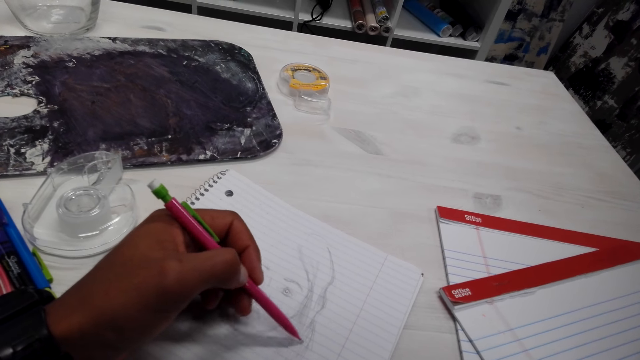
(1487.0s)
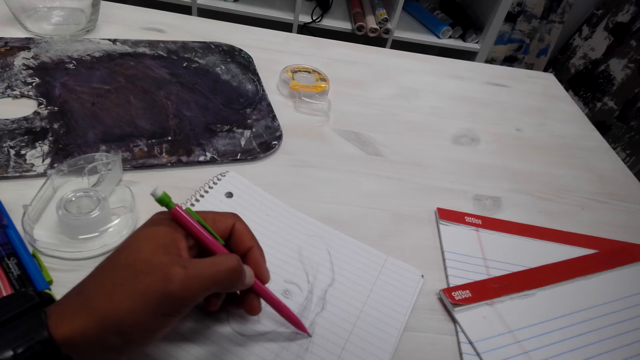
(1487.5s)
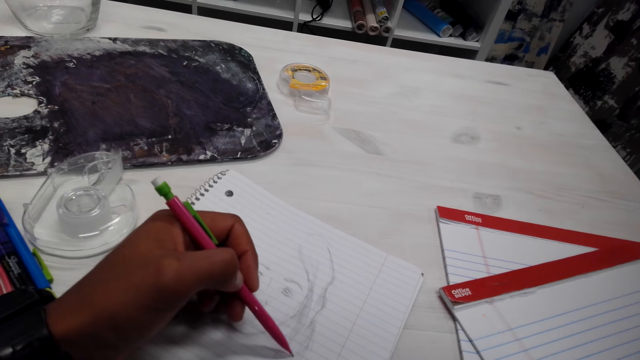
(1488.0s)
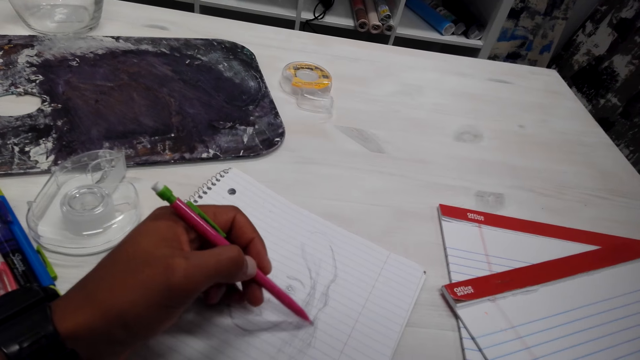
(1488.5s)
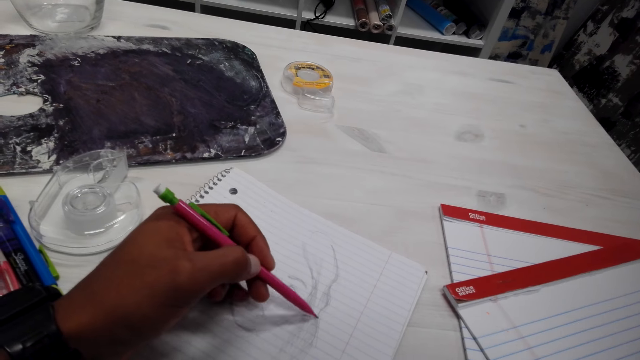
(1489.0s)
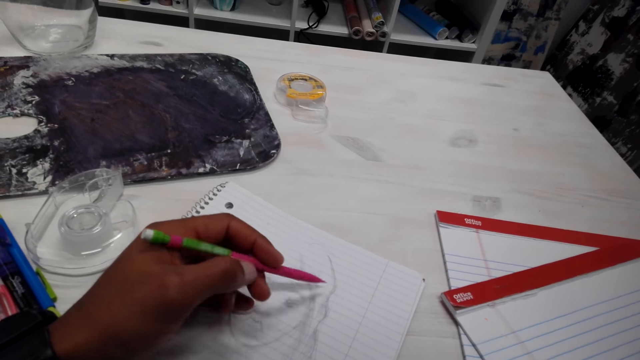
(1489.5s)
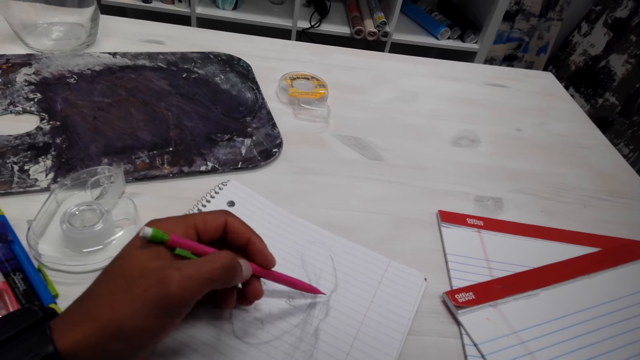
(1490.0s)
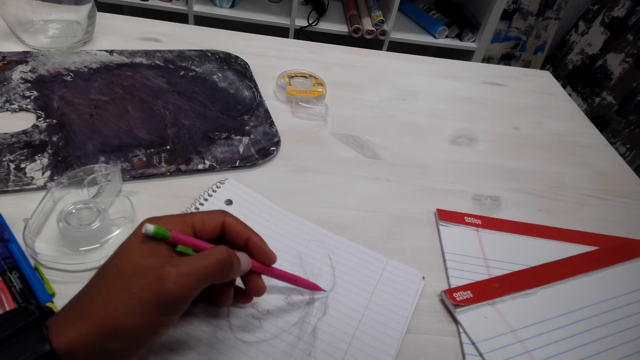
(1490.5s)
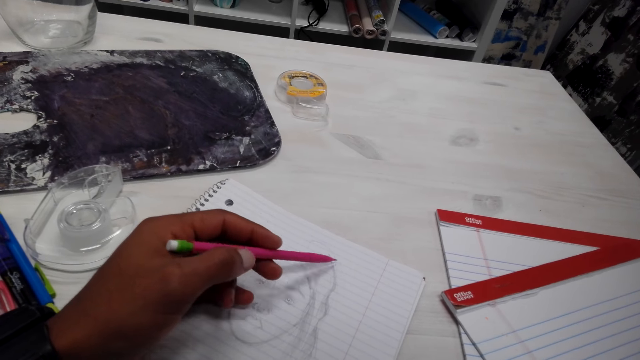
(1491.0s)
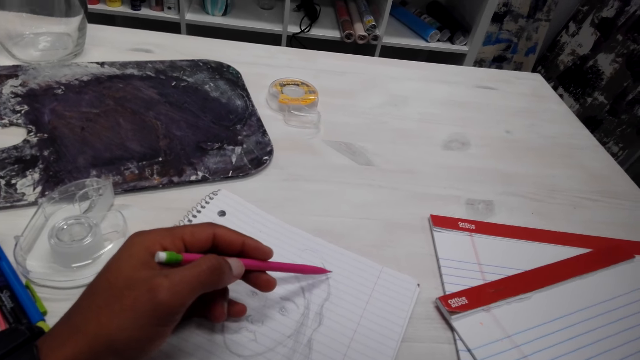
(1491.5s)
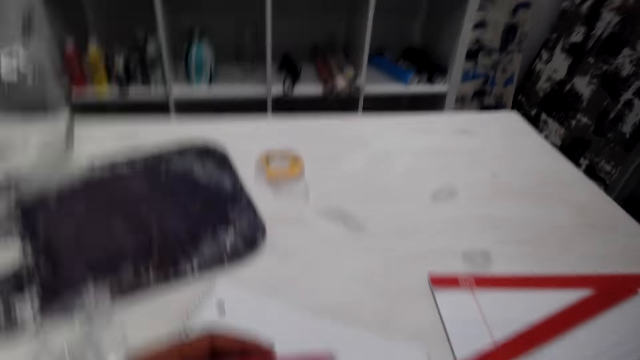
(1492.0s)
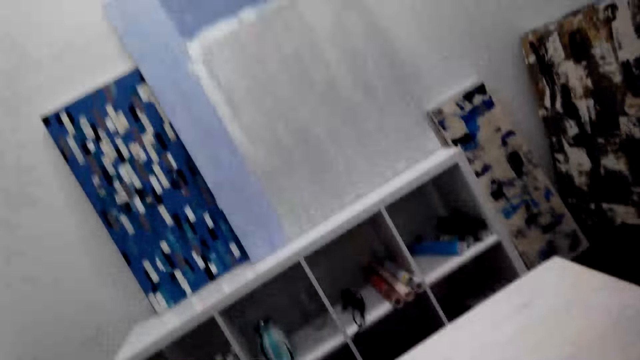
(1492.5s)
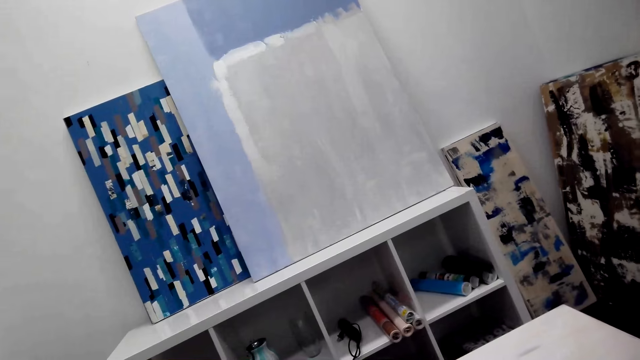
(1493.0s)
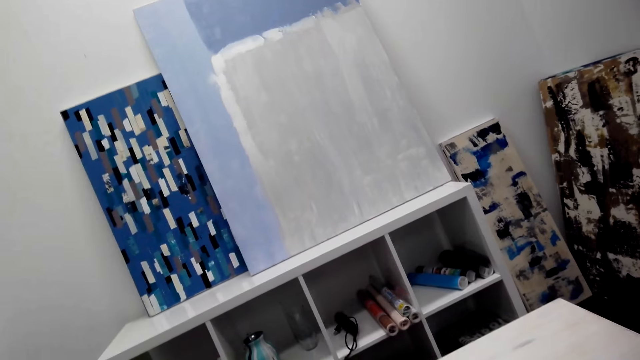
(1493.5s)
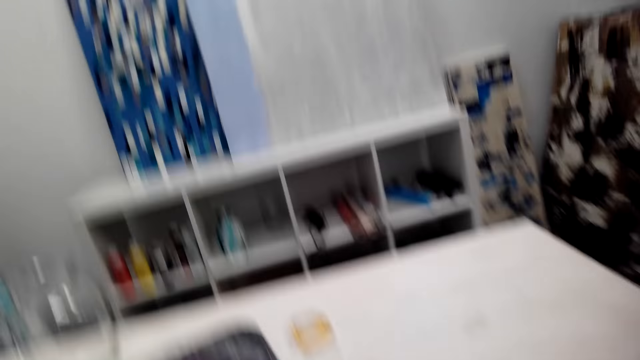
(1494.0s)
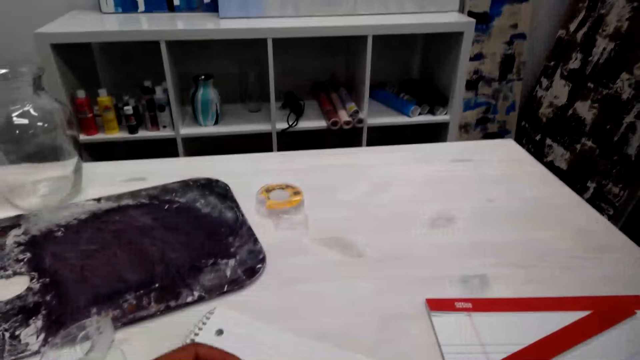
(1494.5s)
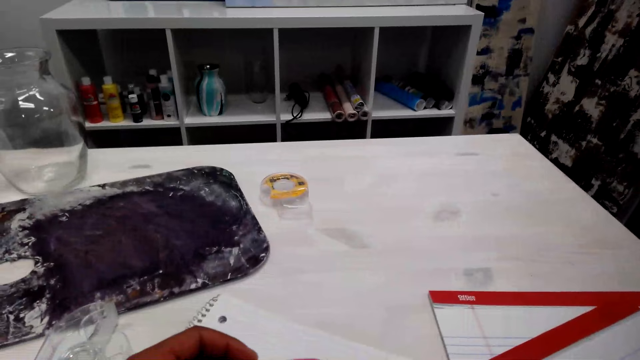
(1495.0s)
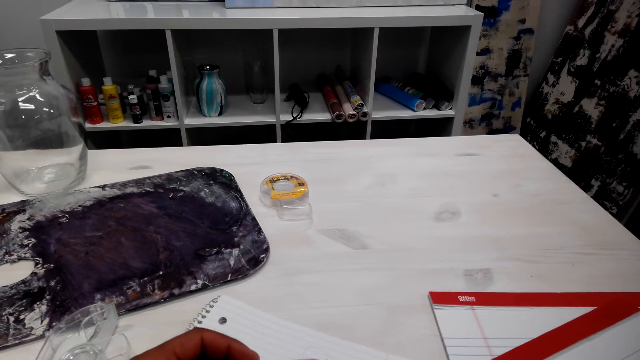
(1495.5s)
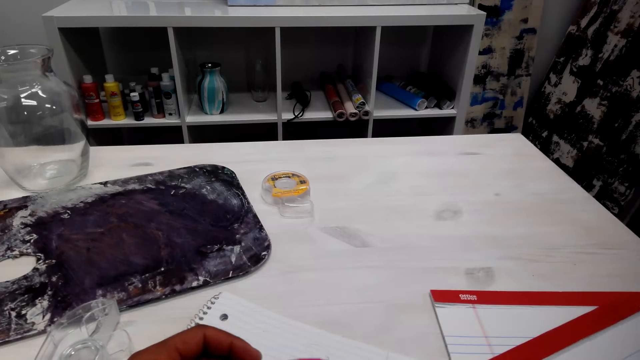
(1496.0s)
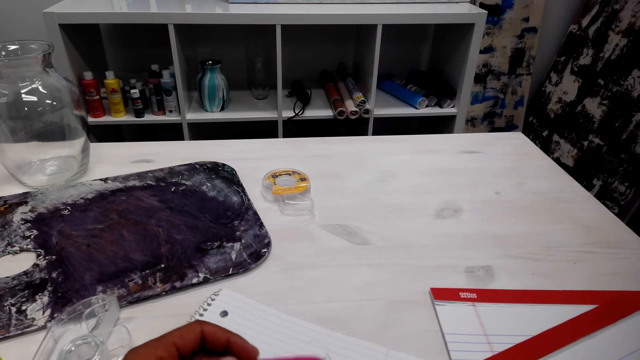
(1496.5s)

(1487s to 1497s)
The camera wearer adjusts the pencil. They look around in the room.

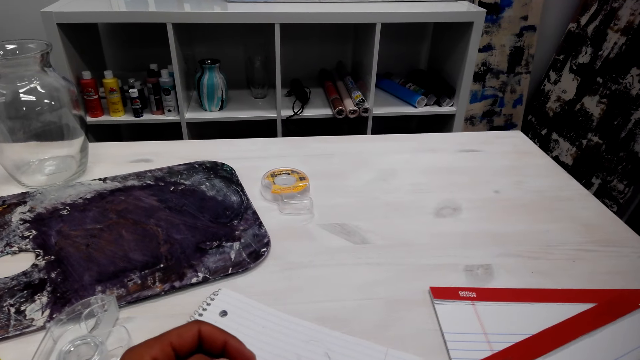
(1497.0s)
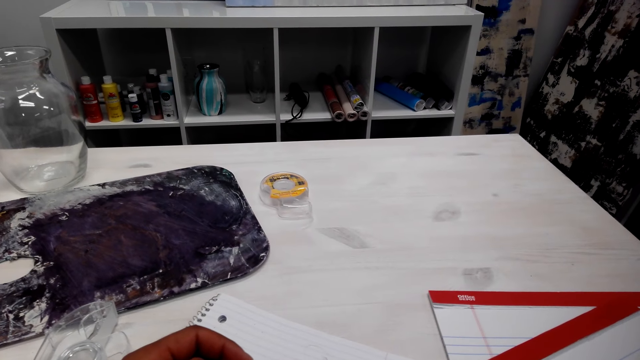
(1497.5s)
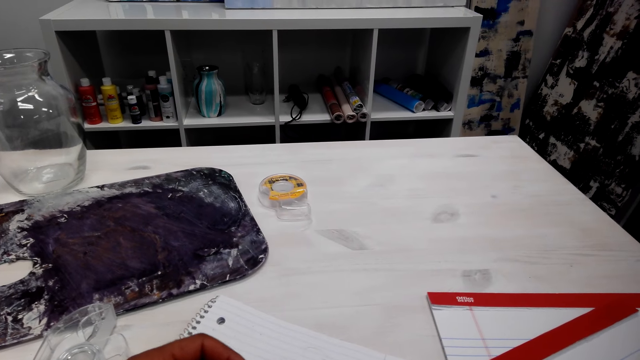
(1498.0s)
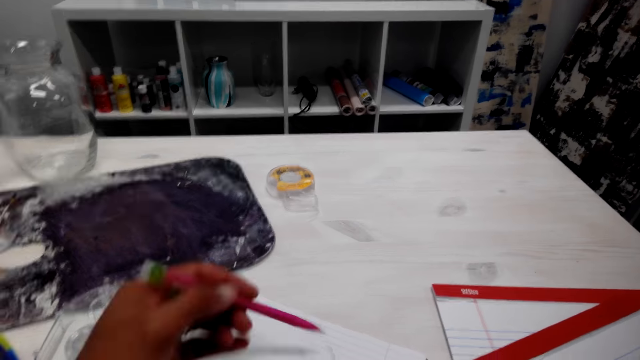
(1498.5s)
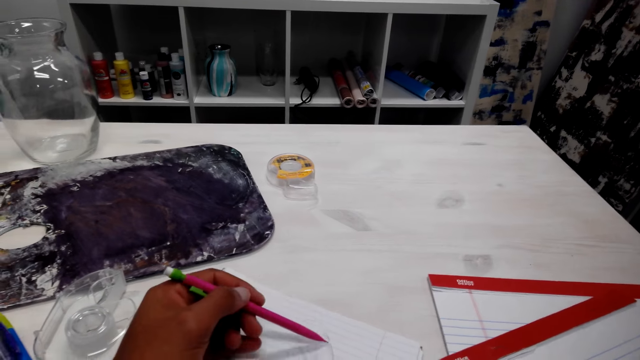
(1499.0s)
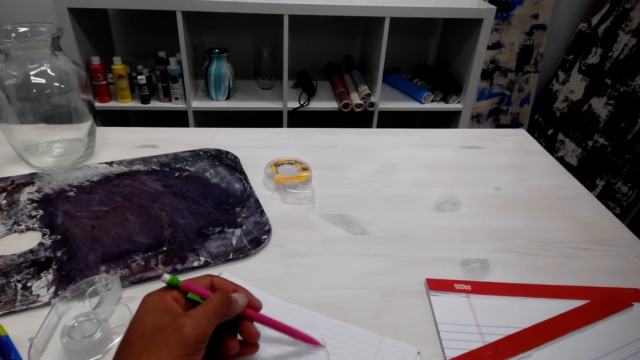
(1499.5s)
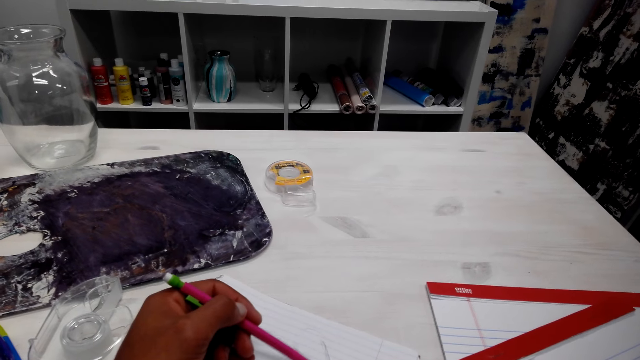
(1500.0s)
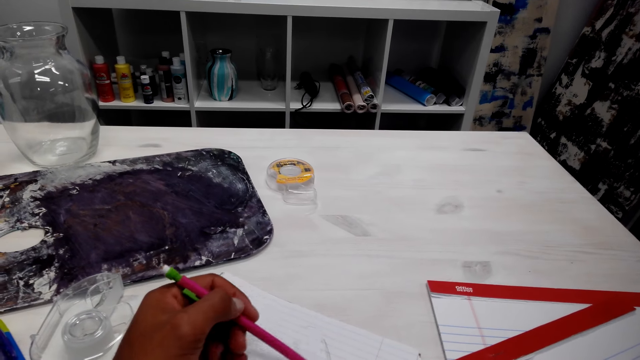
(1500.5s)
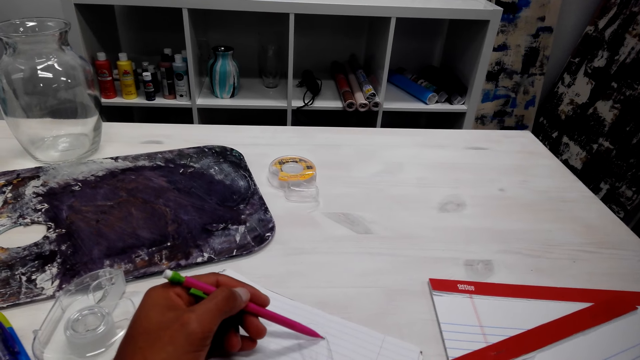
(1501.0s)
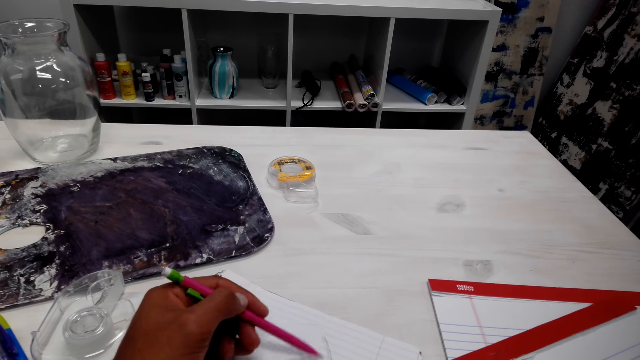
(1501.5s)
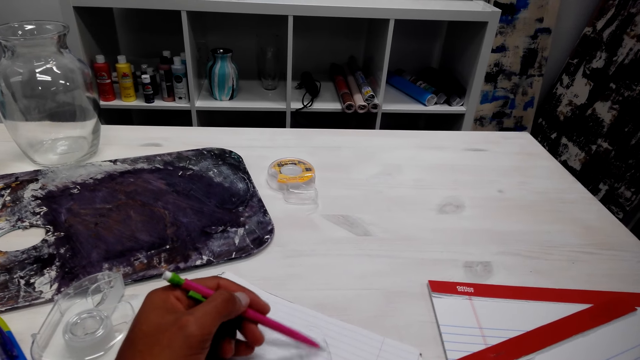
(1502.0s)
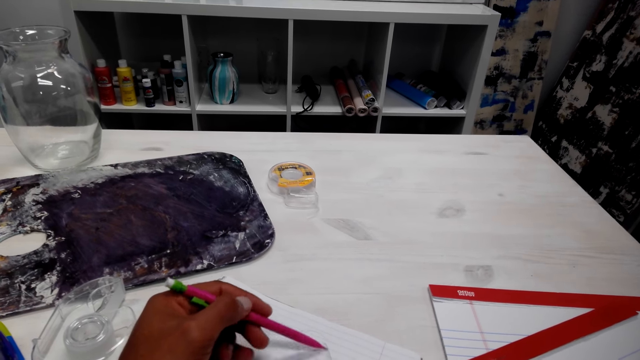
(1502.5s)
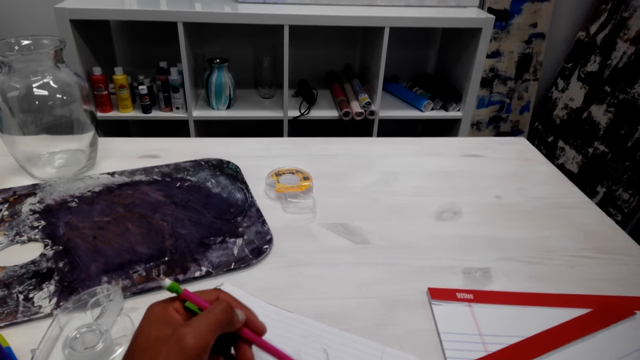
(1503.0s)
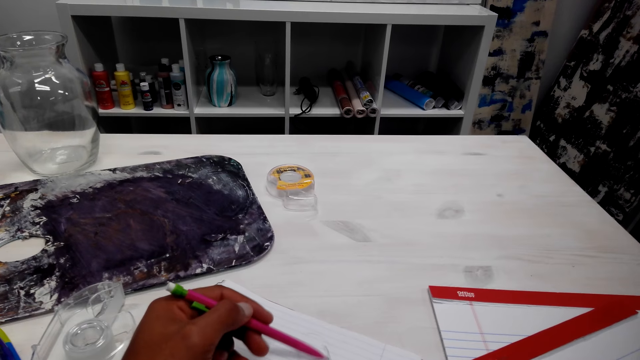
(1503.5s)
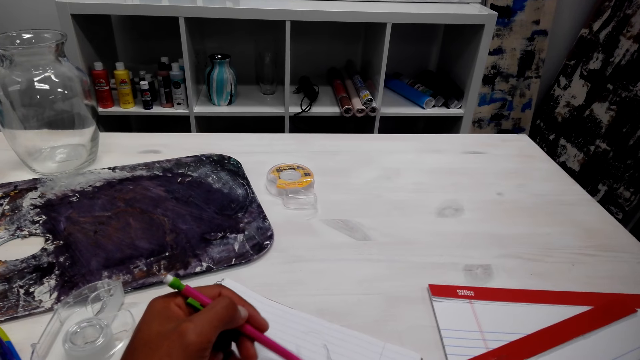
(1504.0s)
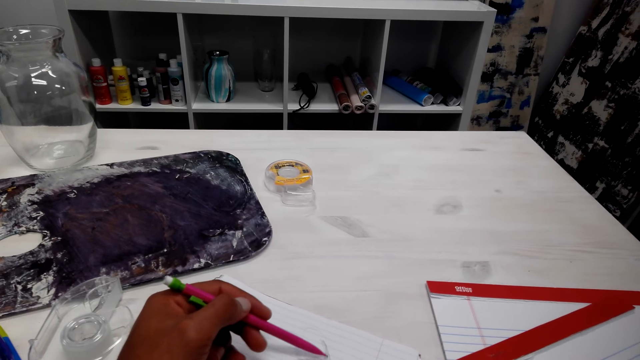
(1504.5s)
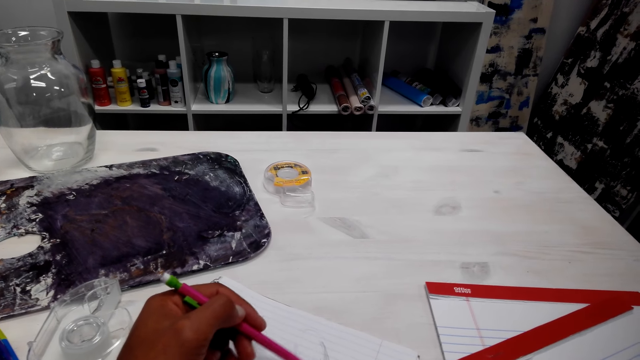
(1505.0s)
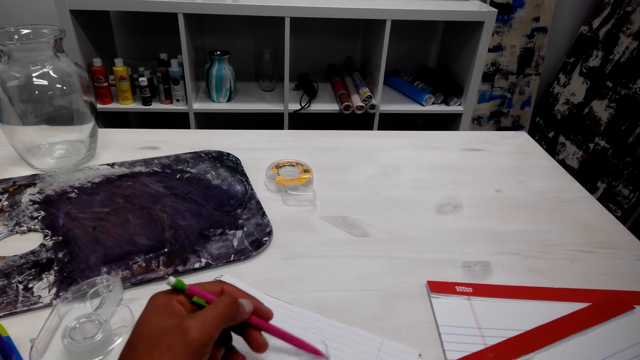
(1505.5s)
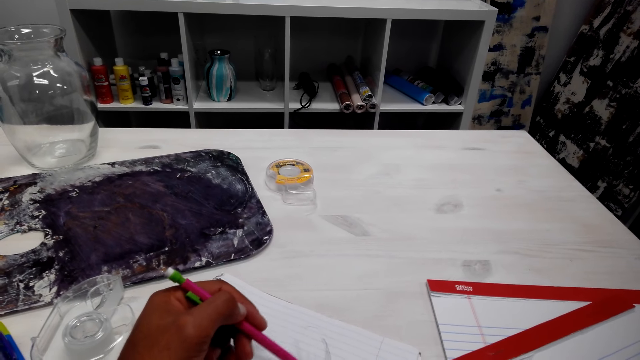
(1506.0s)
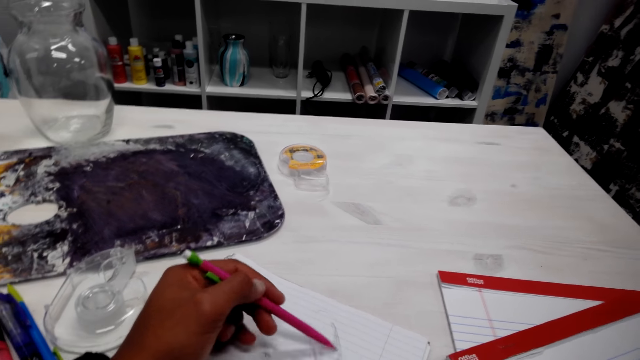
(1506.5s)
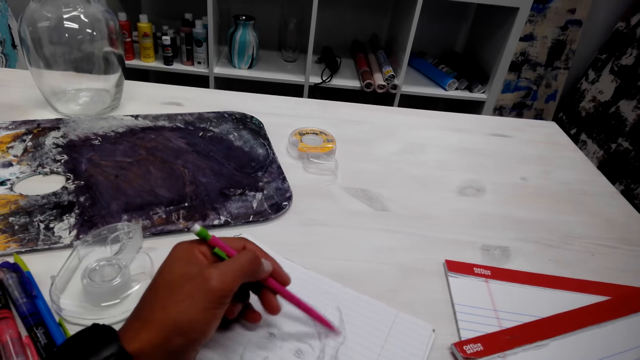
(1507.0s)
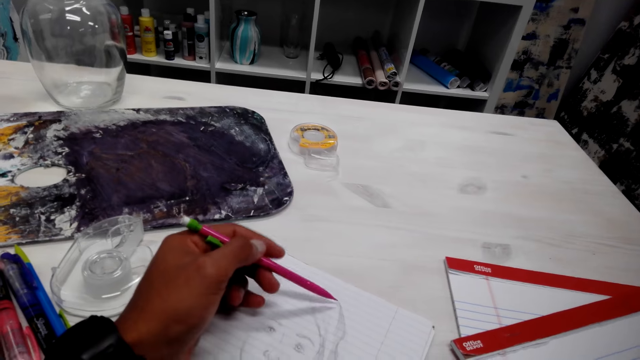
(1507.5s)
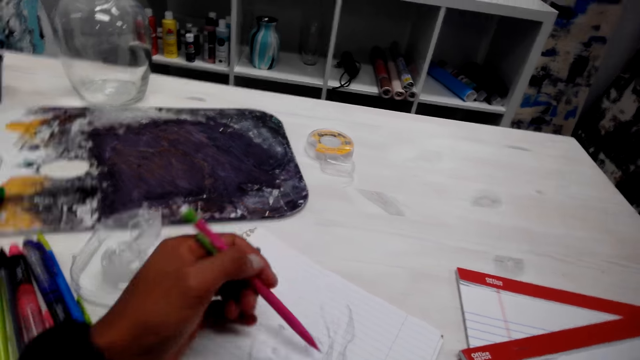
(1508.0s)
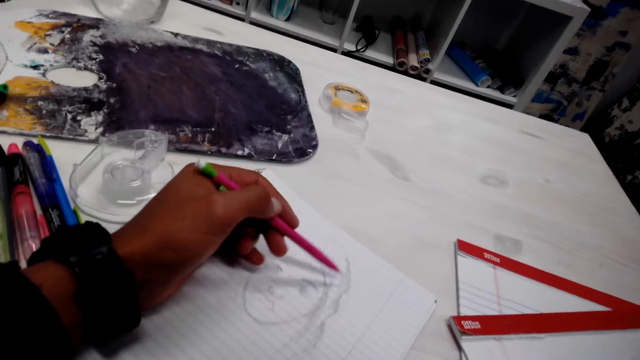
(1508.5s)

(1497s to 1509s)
The camera wearer adjusts the pencil. They draw a picture on the book.
